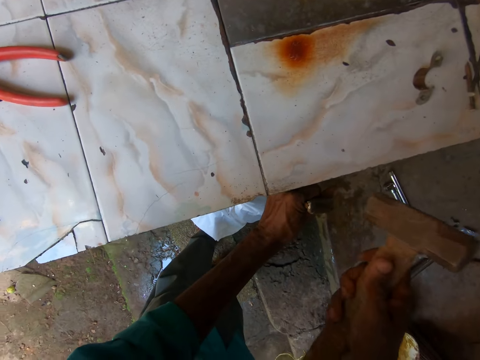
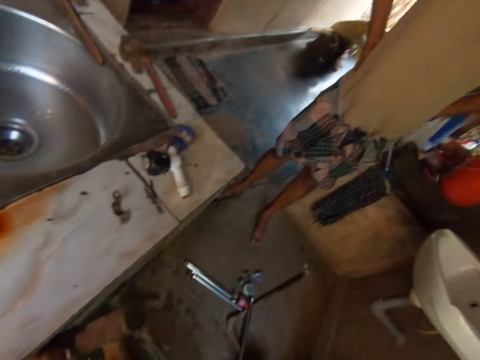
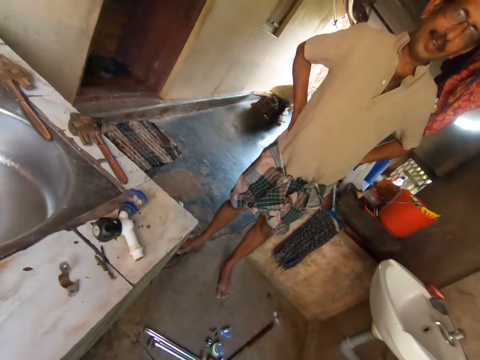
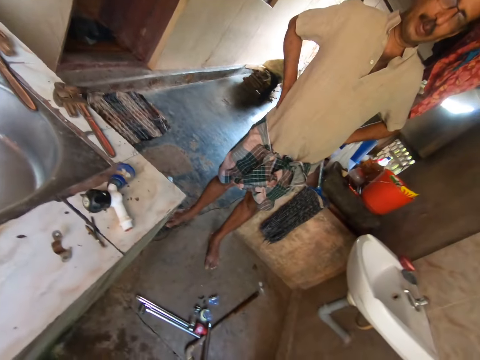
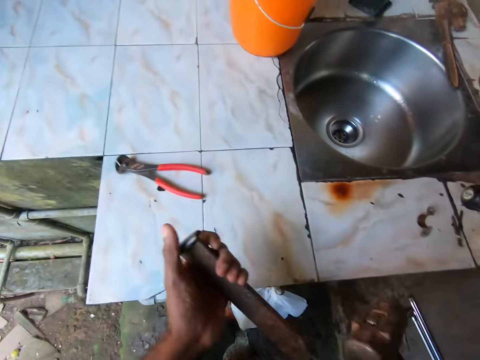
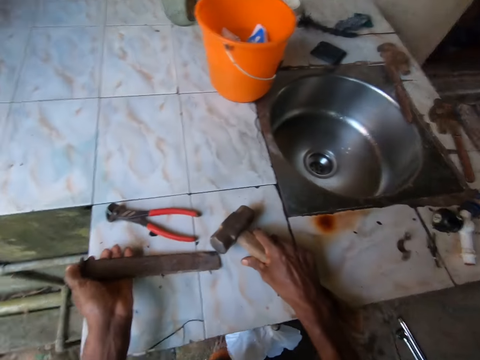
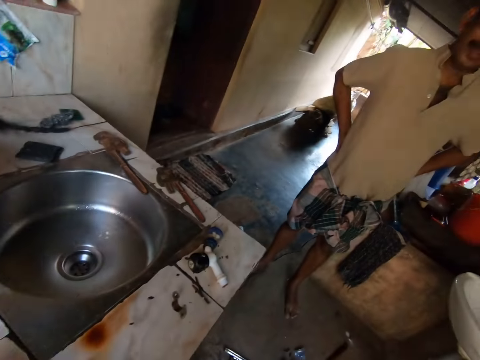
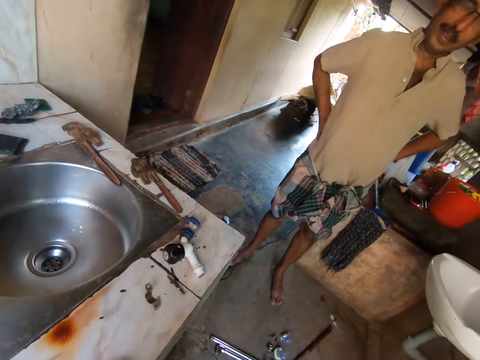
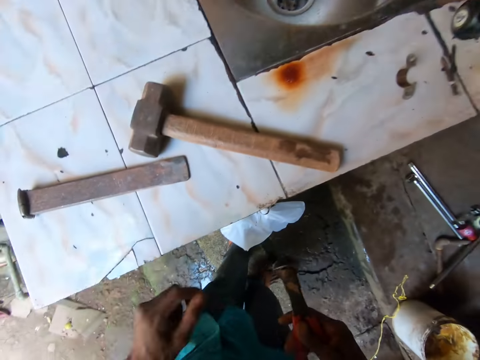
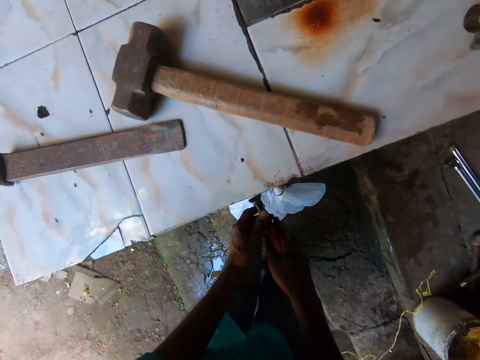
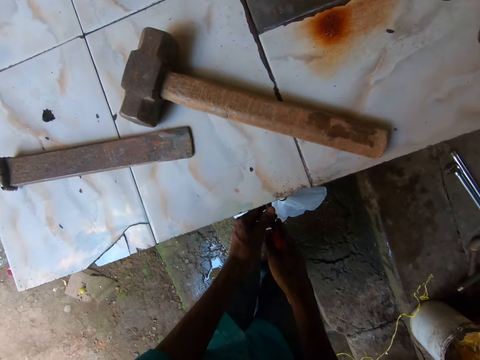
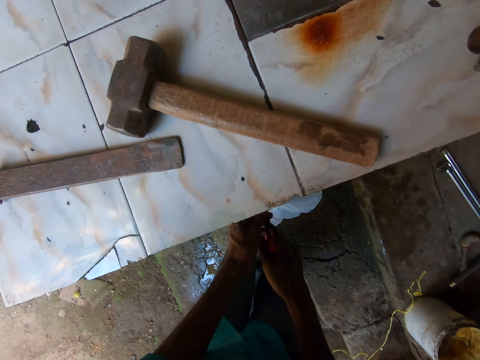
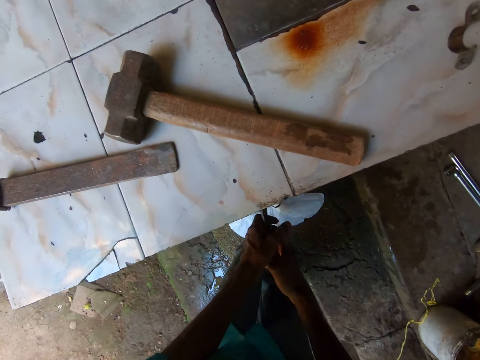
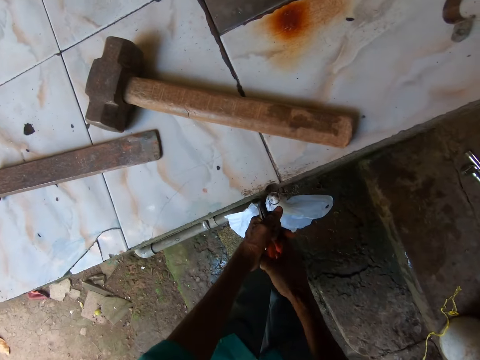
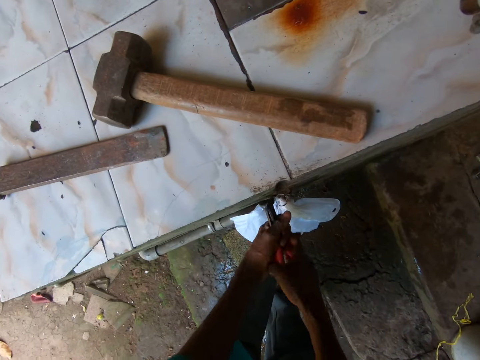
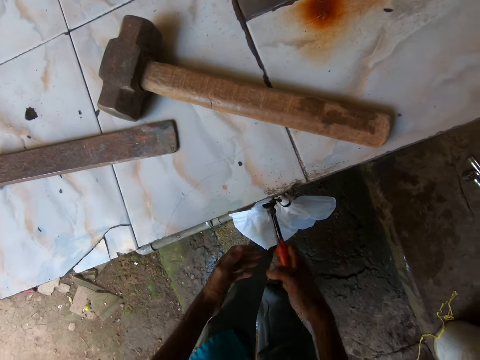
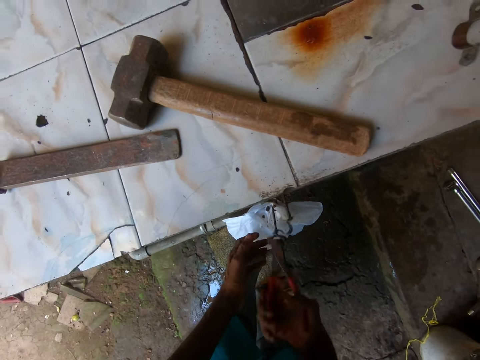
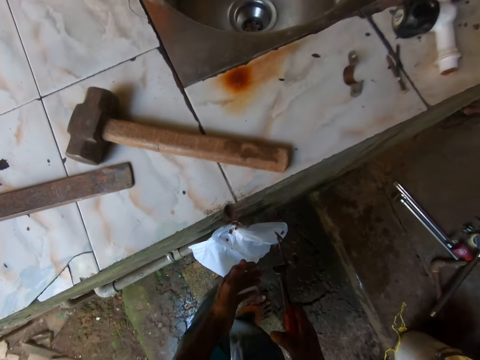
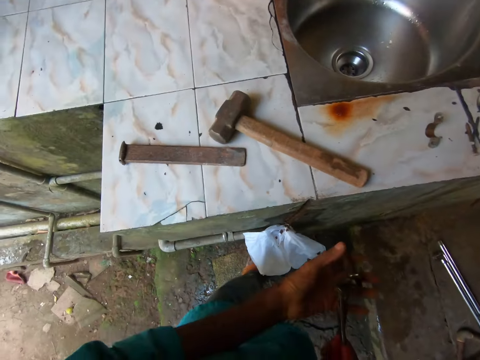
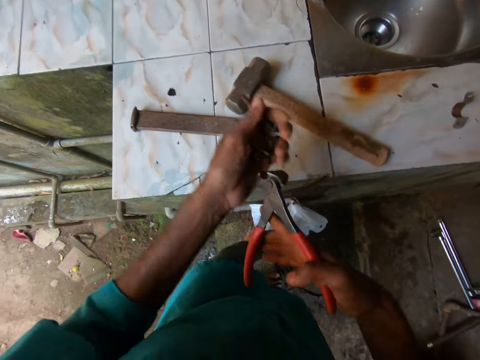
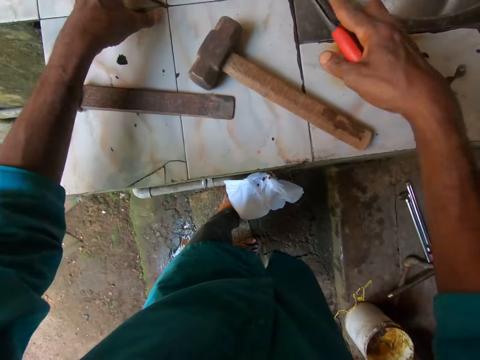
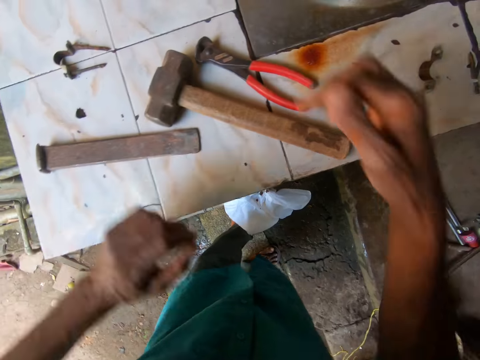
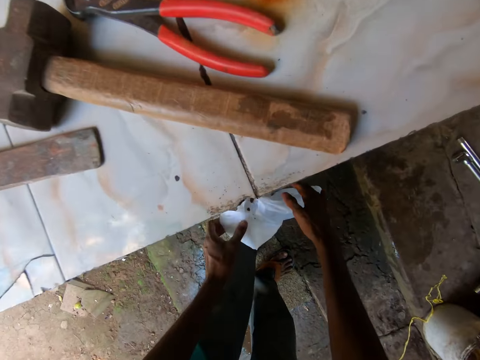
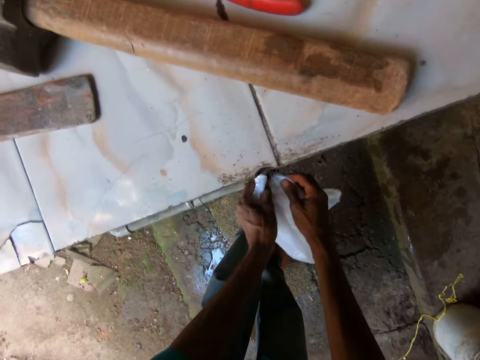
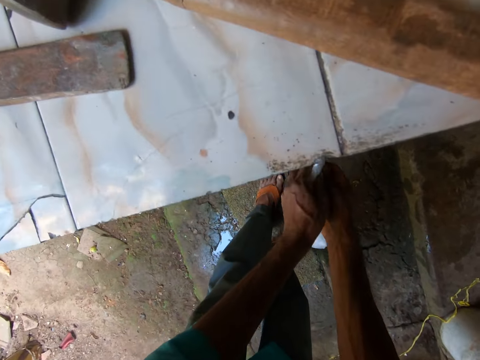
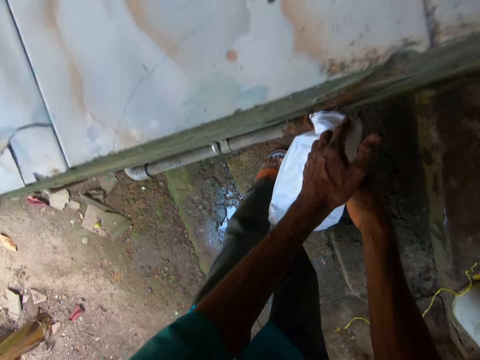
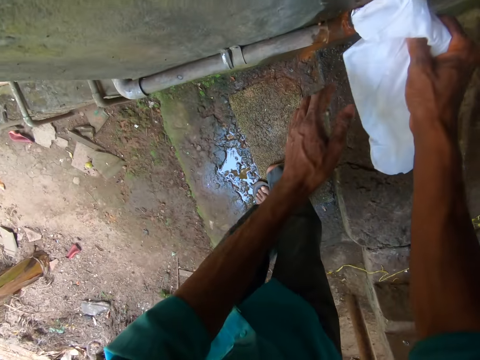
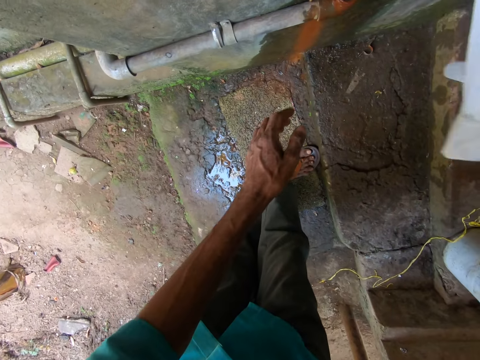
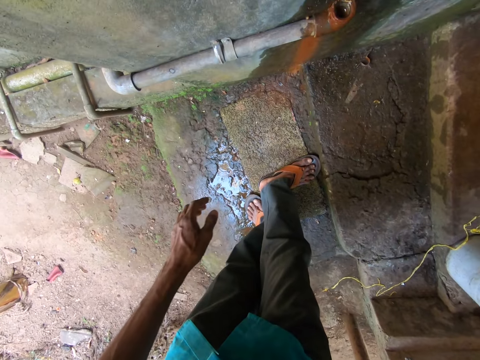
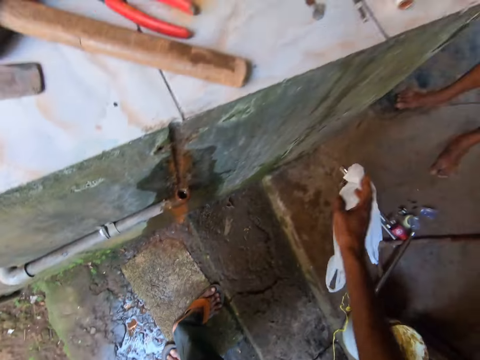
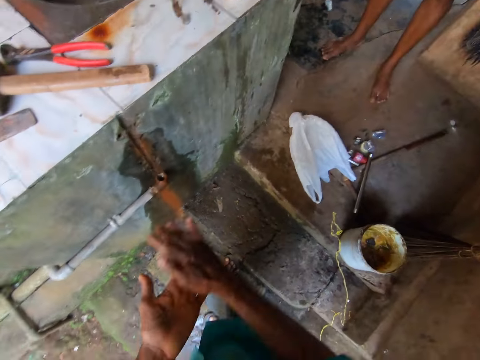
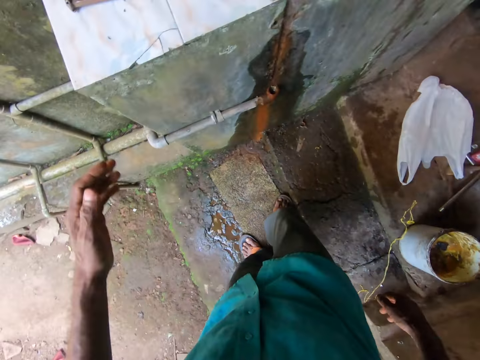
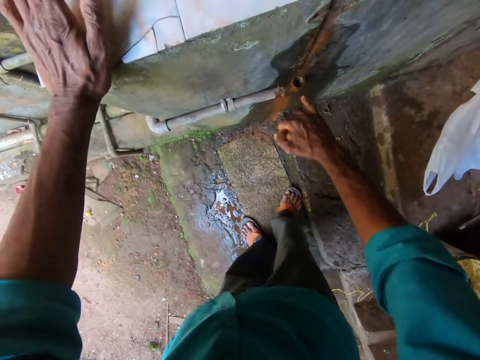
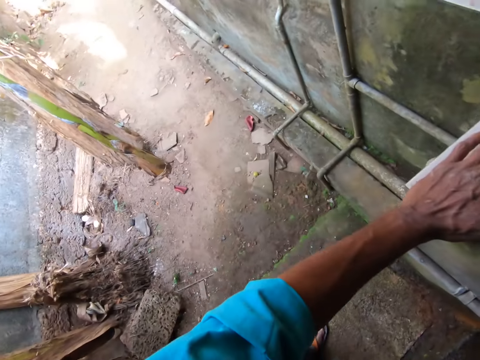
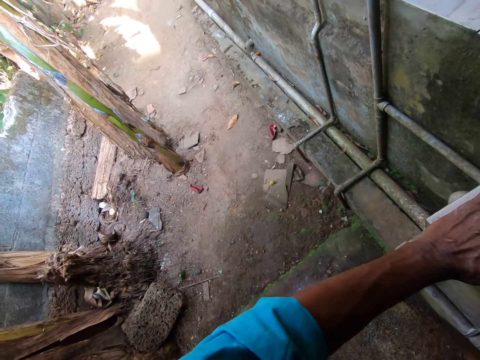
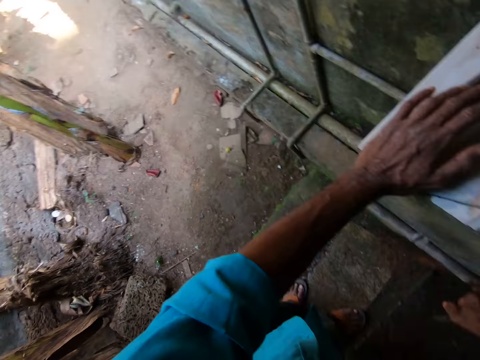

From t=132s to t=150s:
The camera wearer places the chisel on the table with his left hand. He places the hammer on the table with his right hand. He takes the pliers and pulls out a nail on the wall with the pliers in both hands. He removes the nail from the pliers in his right hand with his left hand. He places the nail on the table with his left hand. He places the pliers on the table with his right hand. He removes the nylon from the mouth of the pipe with both hands. He holds the nylon with his right hand. He throws the nylon to the floor with his right hand. He wipes the hands. He places his left hand on the sink.

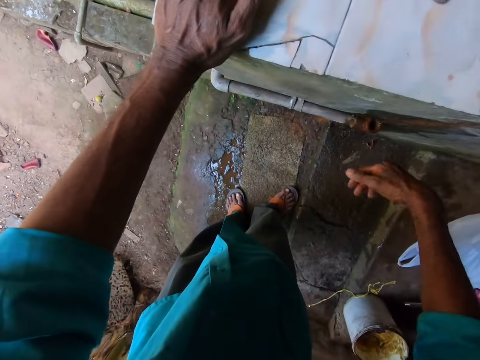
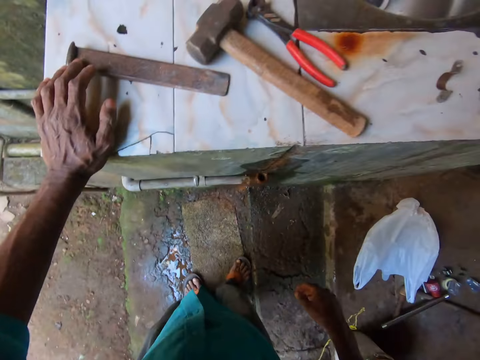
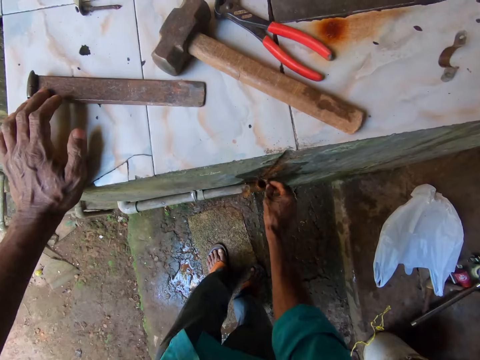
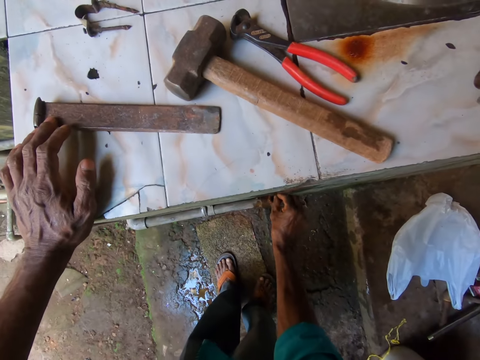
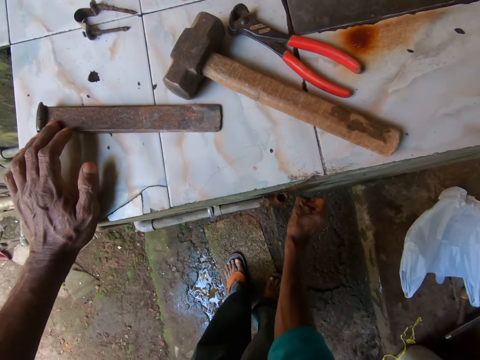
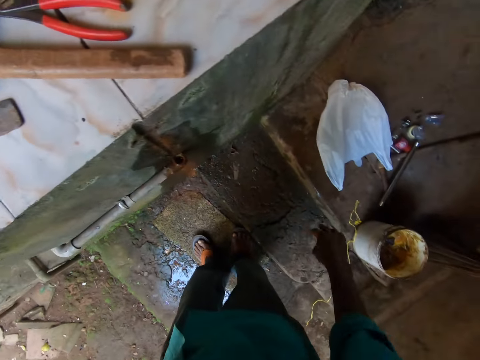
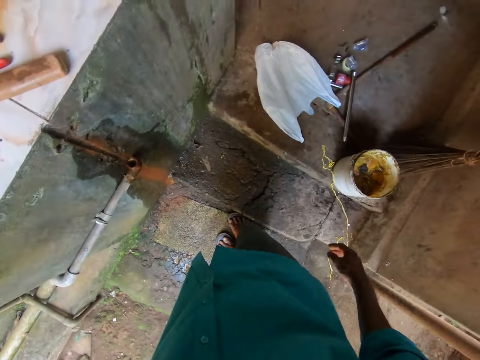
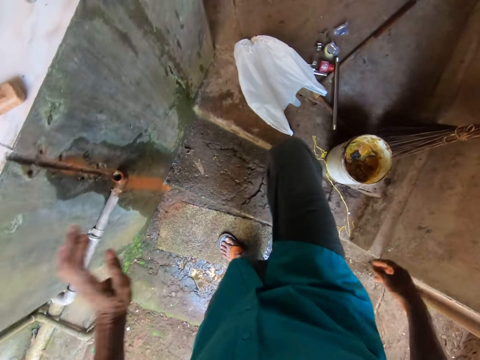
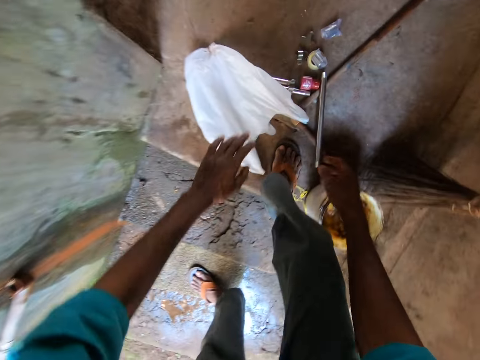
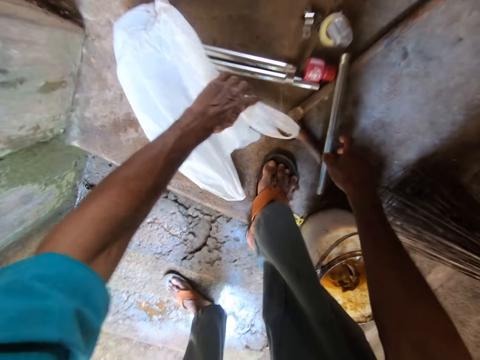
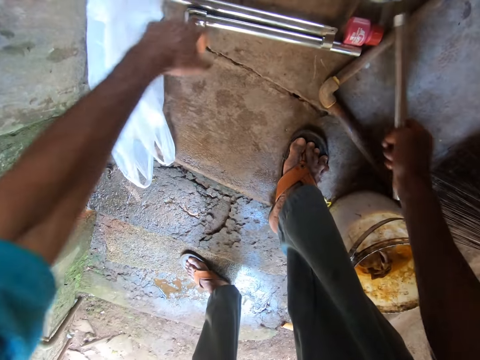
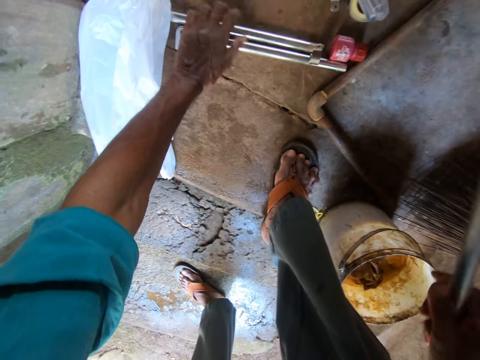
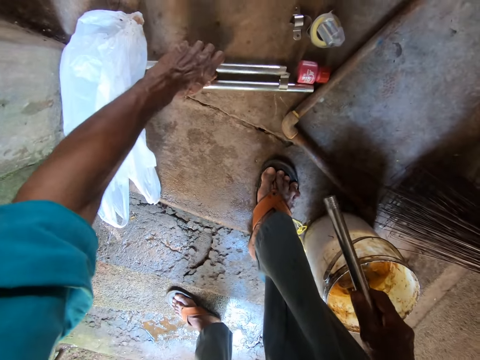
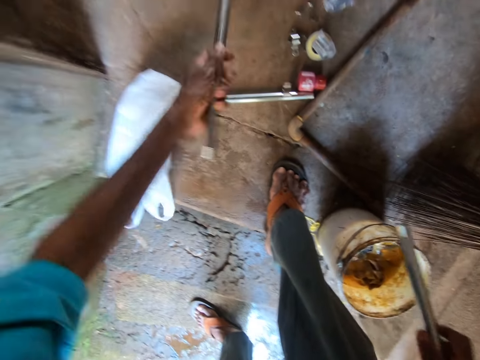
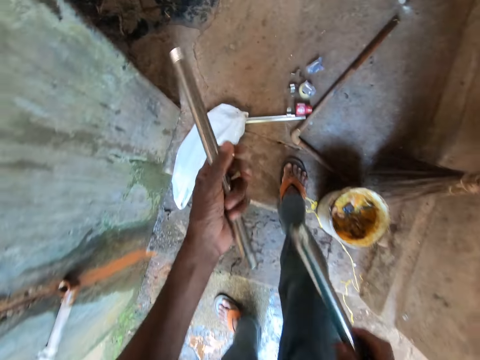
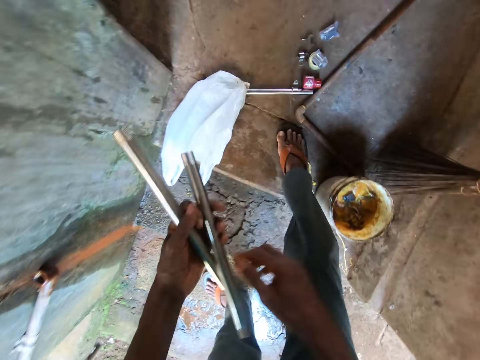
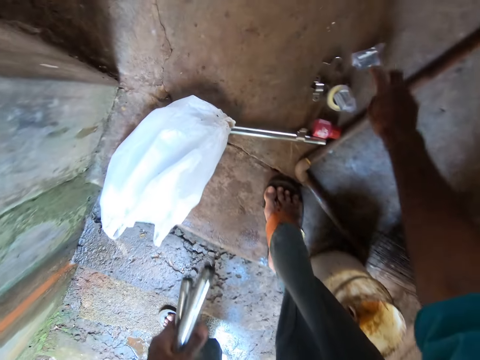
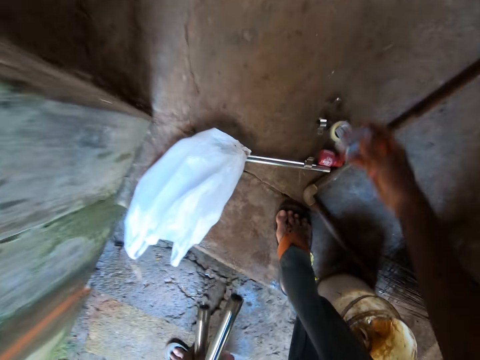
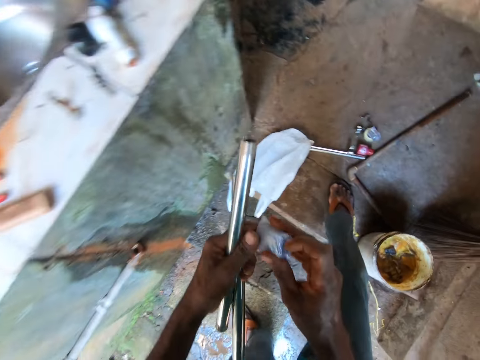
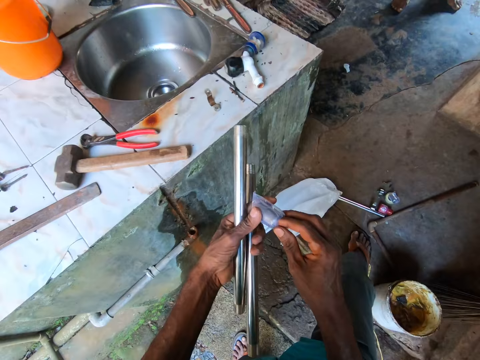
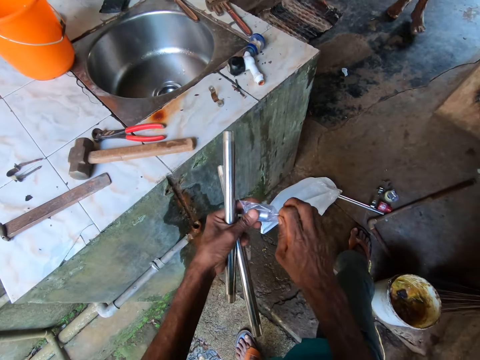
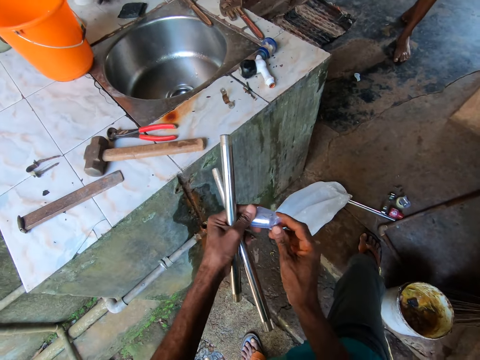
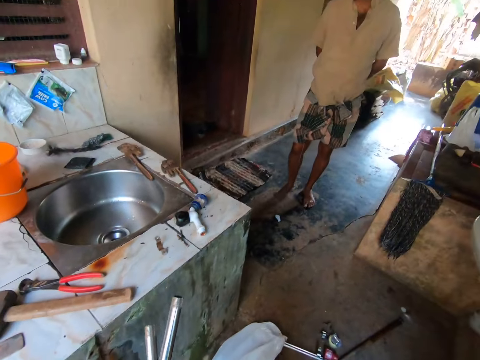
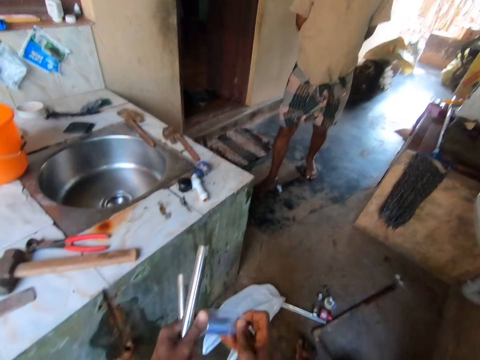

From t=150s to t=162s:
The camera wearer wipes the pipe with his hand. He picks dirt from the metal pipe with his right hand. He pushes the polythene aside. He picks a metal pipe from the floor with his right hand. He picks a metal pipe from the floor with his left hand. He holds two pipes with his left hand. He picks a metal cover from the floor with his right hand. He tears the nylon off the metal cover with both hands. He removes the cover.
